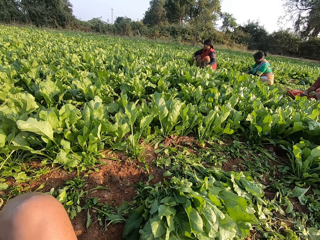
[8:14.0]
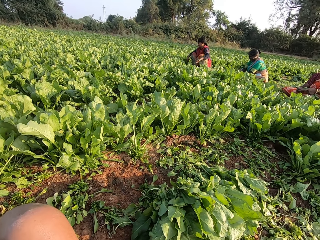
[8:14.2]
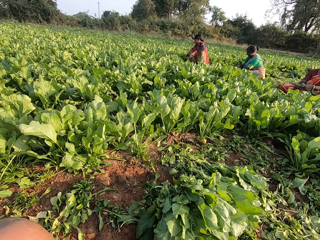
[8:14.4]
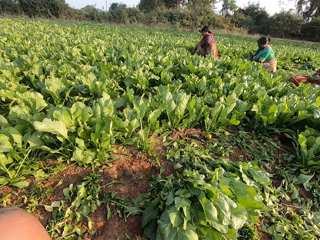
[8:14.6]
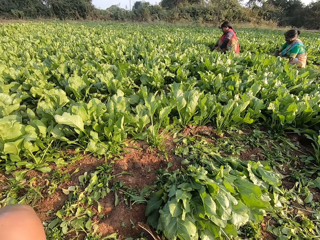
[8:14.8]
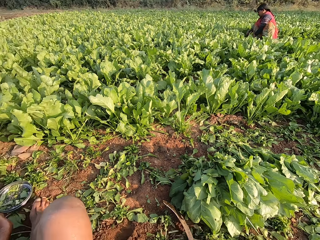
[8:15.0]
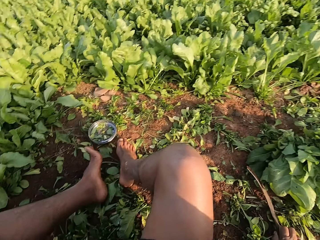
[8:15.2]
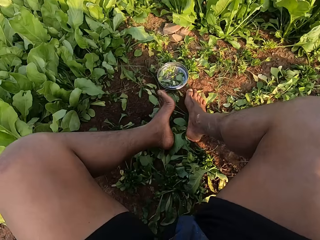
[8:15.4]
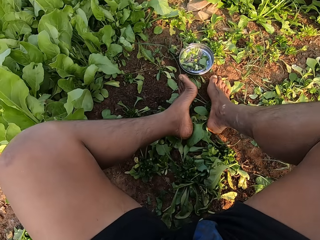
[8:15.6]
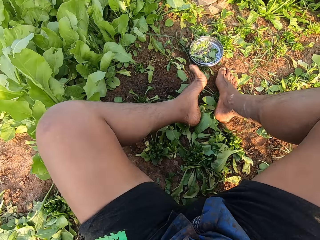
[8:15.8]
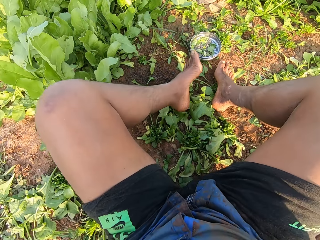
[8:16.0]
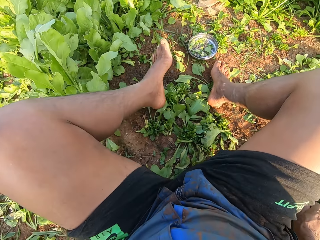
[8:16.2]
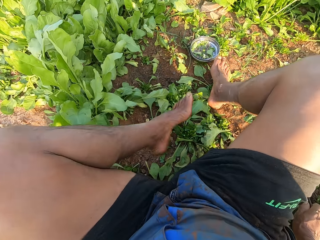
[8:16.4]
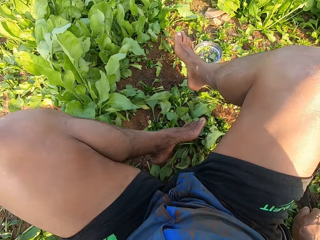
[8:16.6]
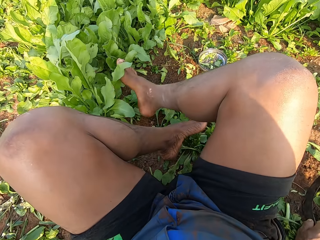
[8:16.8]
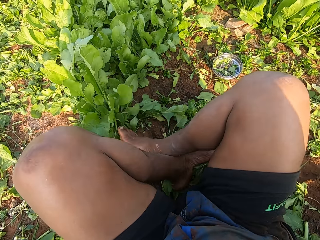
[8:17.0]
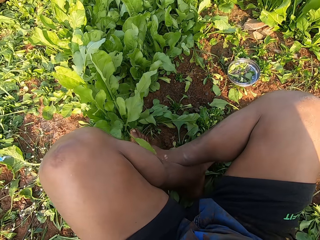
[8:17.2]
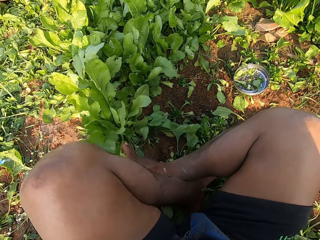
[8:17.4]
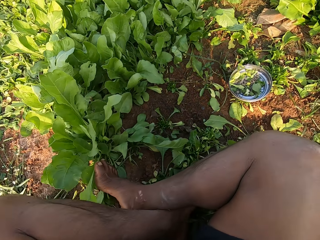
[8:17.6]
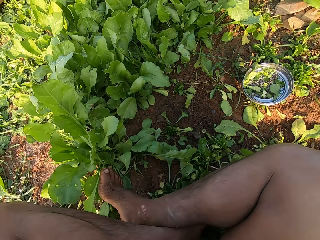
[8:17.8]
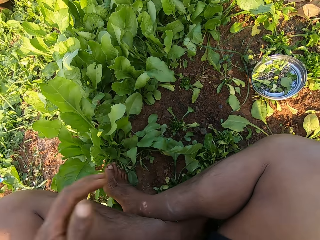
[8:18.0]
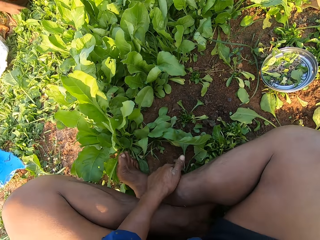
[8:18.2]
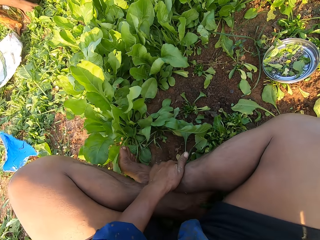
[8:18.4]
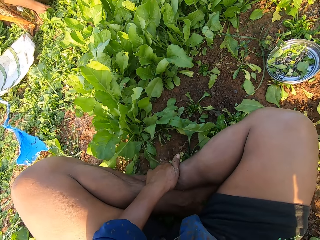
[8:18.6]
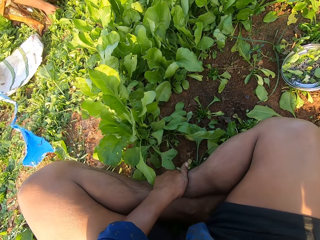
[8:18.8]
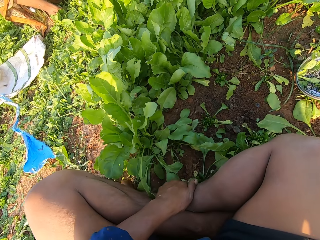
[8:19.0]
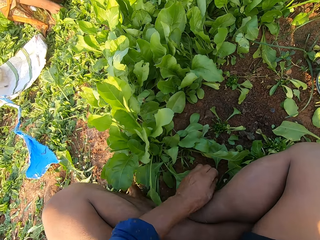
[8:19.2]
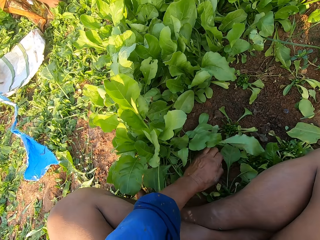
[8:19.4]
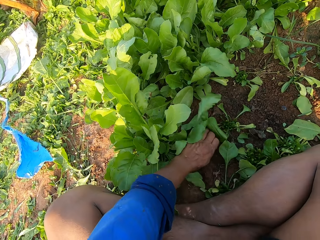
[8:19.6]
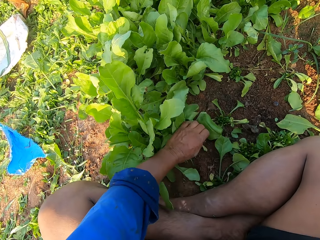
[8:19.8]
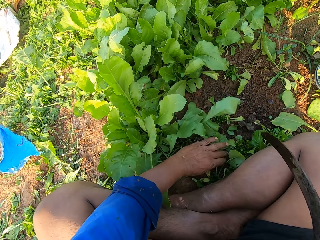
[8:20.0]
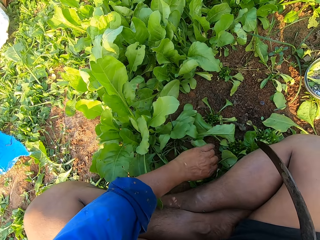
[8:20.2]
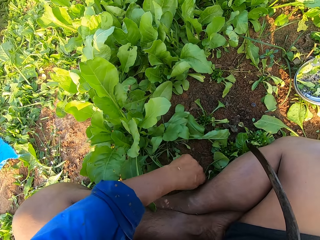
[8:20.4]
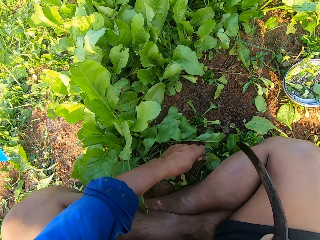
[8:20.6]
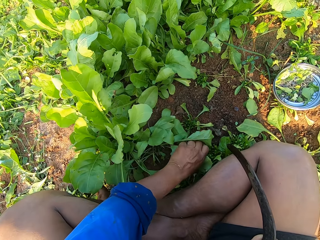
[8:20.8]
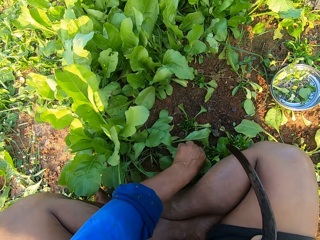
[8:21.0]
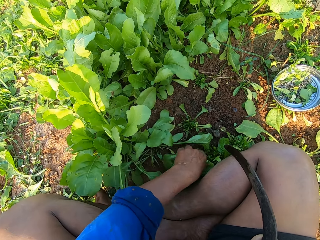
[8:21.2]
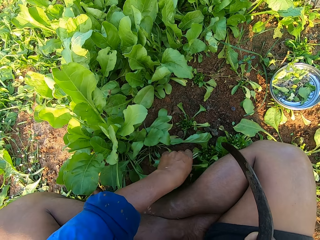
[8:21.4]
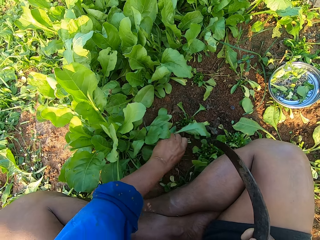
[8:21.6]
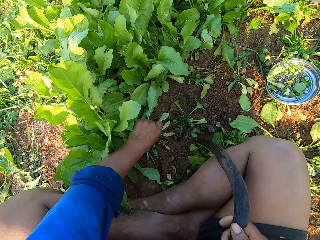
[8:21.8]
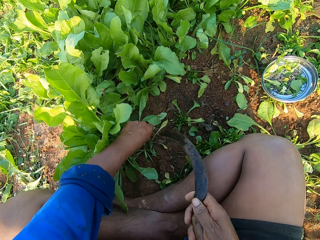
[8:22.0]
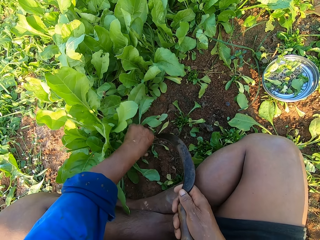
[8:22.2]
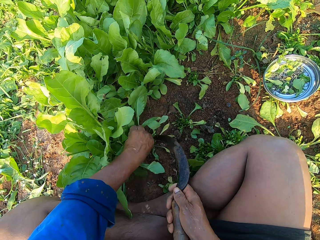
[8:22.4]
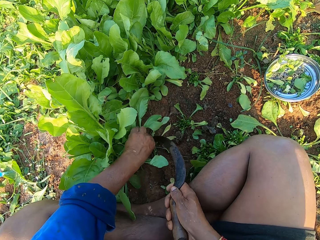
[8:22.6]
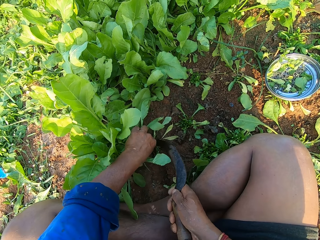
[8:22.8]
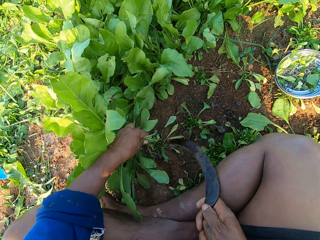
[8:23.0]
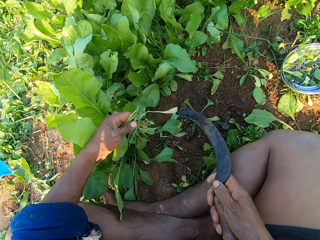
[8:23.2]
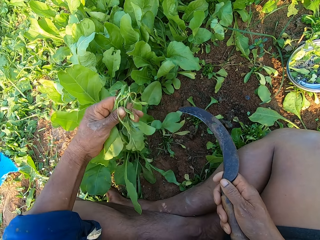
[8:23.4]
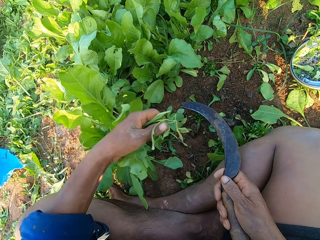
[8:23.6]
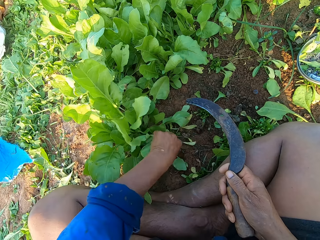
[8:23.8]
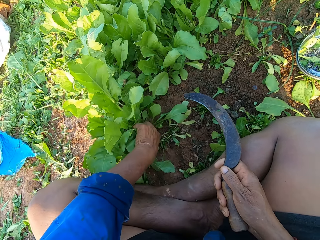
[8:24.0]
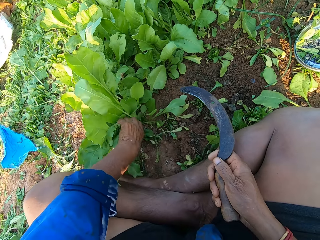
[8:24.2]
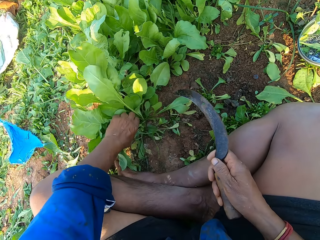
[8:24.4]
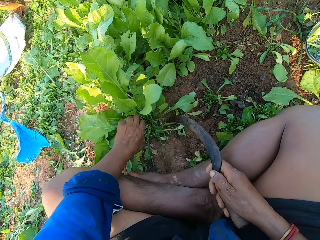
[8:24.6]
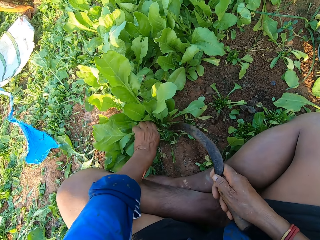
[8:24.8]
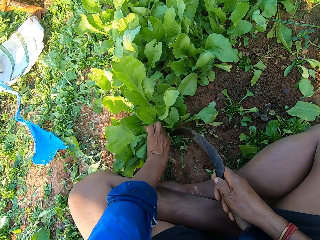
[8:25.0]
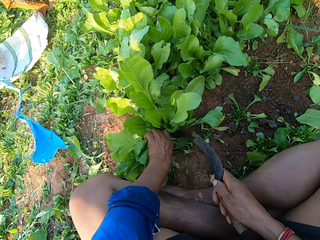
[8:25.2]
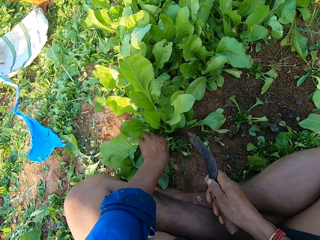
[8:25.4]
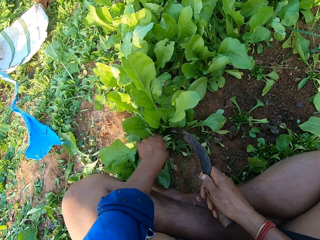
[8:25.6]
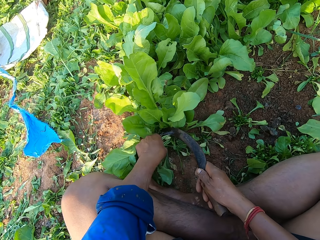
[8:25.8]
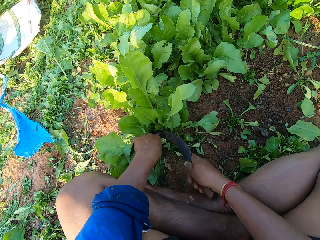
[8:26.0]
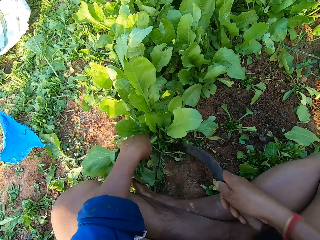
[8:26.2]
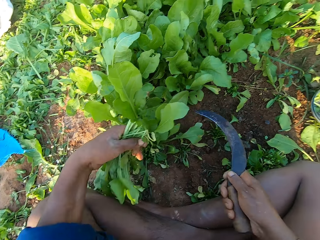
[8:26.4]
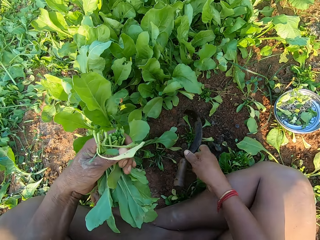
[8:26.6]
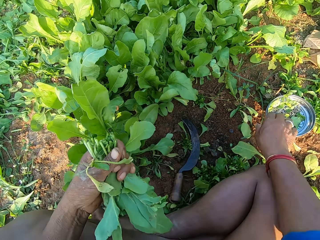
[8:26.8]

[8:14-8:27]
The camera wearer folds both legs on the ground. He touches his right leg with his left hand. He gathers the collard green leaves on the ground with his left hand. He holds some collard green leaves with his left hand. He plucks the leaves. He cuts the collard green leaves in his left hand with a sickle in his right hand. He holds some collard green leaves with his left hand. He cuts the collard green leaves in his left hand with the sickle in his right hand.

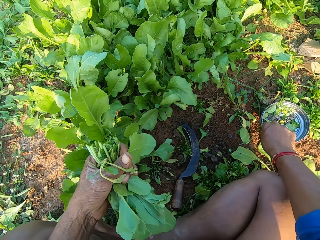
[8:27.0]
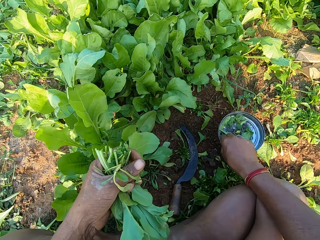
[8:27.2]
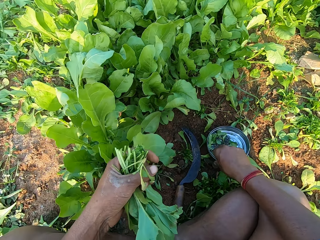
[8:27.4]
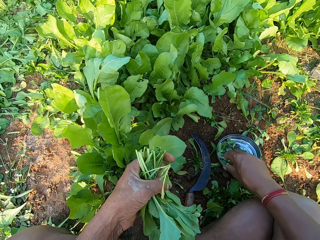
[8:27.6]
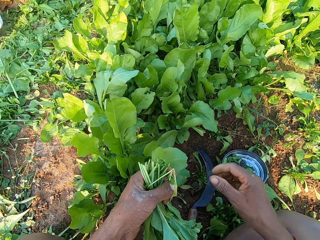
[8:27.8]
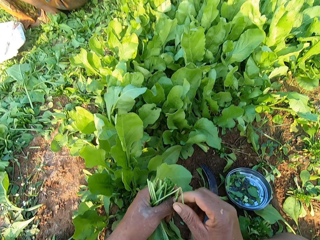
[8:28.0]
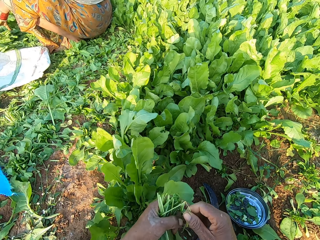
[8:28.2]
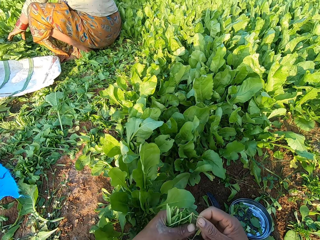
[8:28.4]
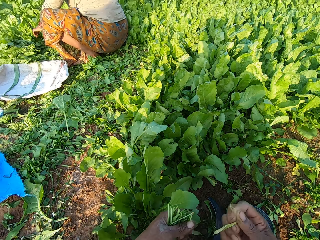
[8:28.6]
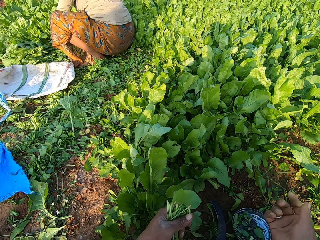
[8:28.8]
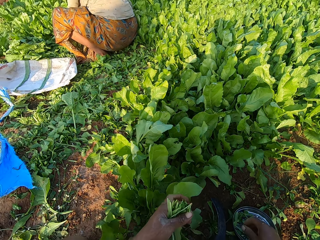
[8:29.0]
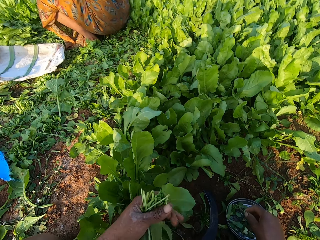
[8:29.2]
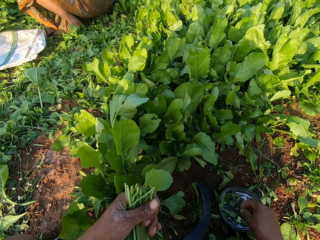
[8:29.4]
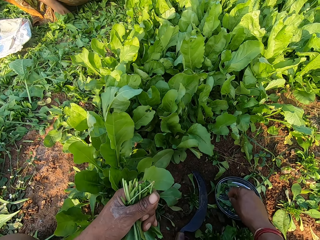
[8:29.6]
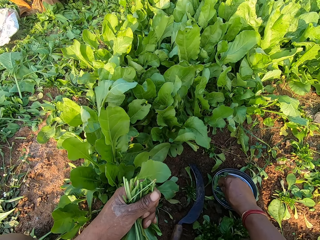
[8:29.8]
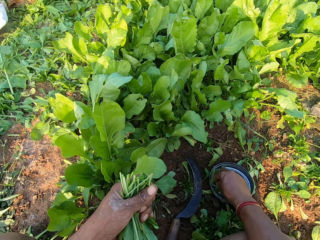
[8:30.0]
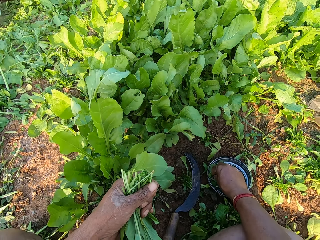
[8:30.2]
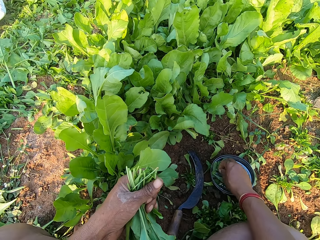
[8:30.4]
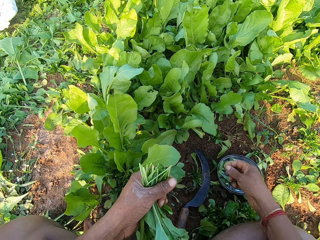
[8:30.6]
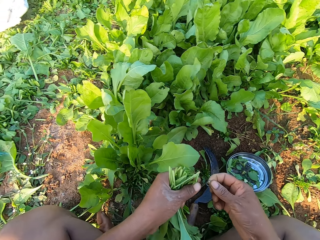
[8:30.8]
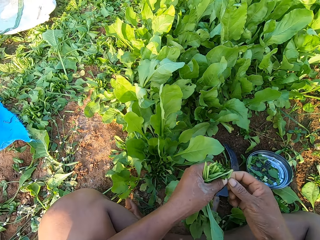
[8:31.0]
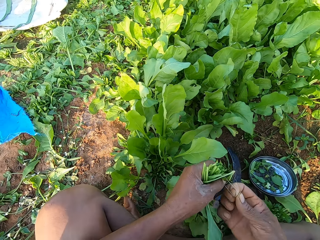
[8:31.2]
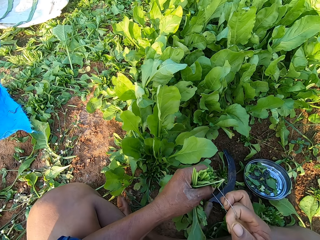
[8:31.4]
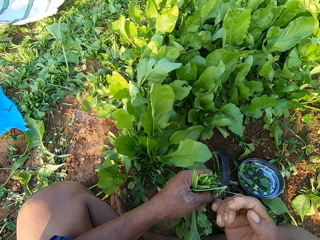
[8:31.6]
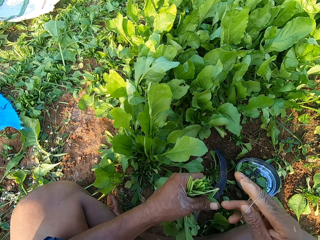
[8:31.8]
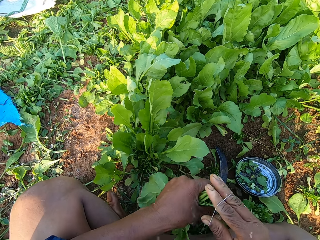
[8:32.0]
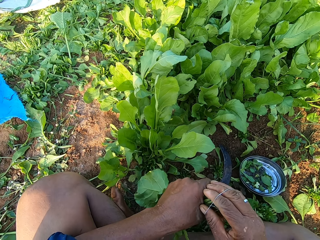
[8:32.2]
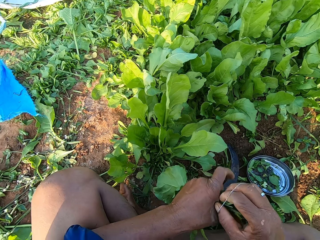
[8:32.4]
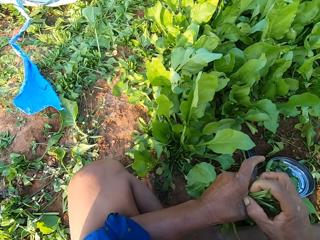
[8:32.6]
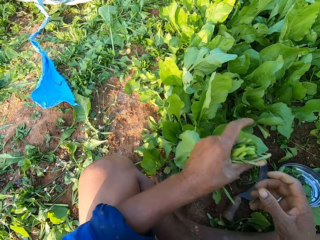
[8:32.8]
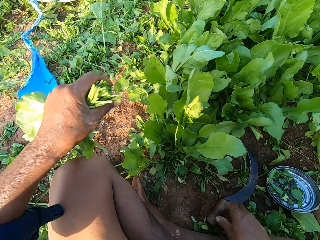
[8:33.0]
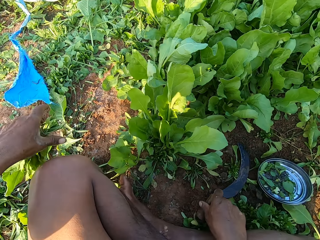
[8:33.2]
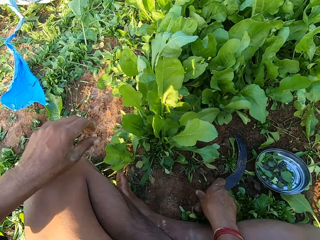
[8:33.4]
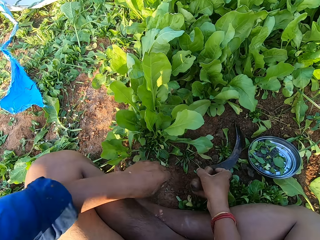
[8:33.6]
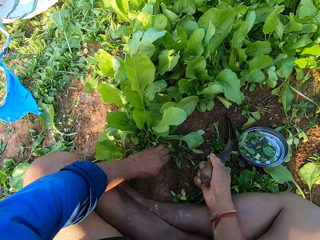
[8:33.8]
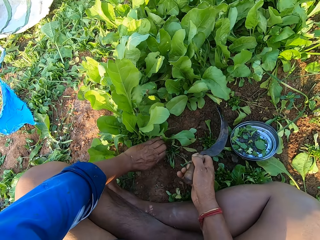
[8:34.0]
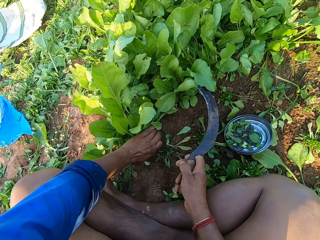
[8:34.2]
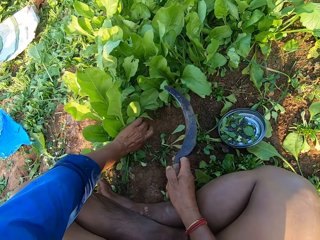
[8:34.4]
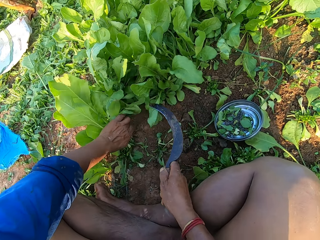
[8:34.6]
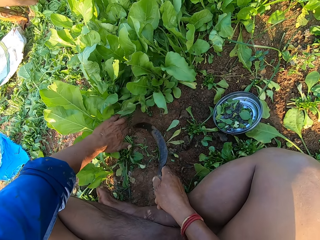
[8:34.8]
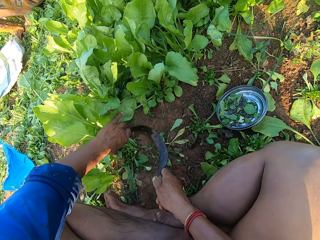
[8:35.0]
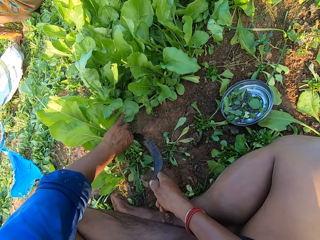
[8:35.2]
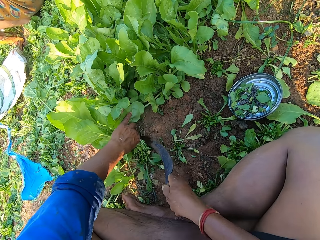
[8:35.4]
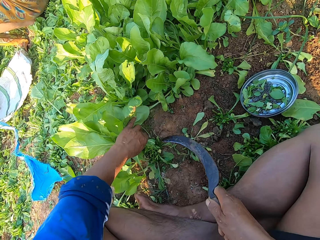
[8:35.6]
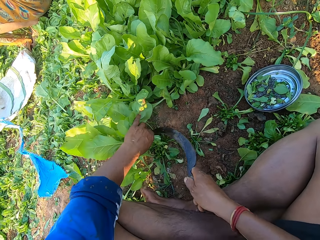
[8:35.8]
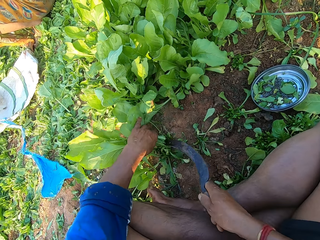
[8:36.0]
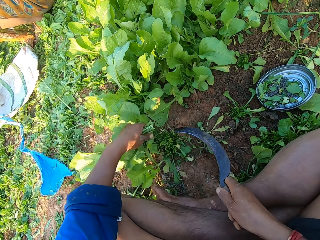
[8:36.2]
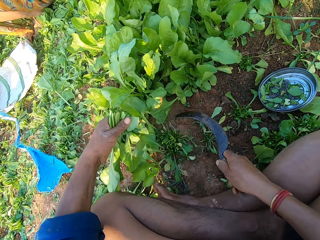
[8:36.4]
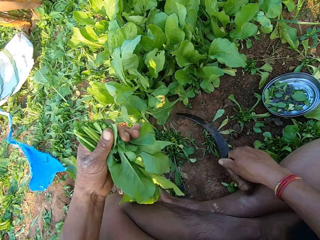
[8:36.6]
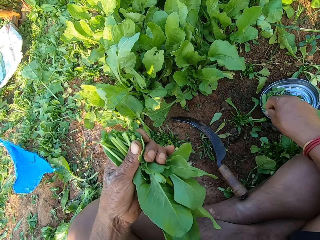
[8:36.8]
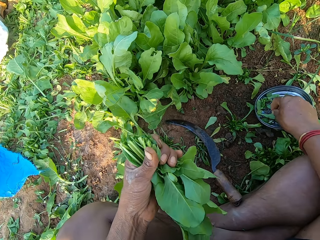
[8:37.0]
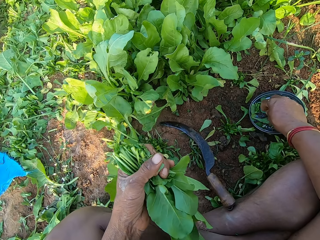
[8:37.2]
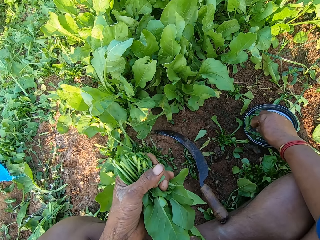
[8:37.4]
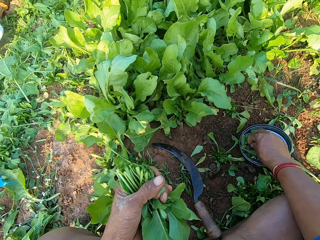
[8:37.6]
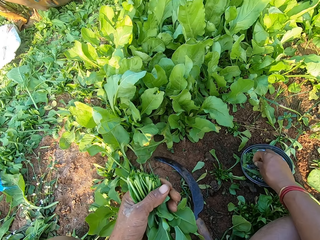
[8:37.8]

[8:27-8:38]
The camera wearer picks the lid from the ground with his right hand. He moves the plate. He drops the lid on the ground with his right hand. He pulls some collard green leaves from his left hand to the ground with his right hand. He picks a rubber band from the lid on the ground with his right hand. He pulls the rubber band with both hands. He ties the collard green leaves in his left hand with the rubber band in his right hand. He drops the collard green on the ground with his left hand. He picks a sickle. He holds some collard green leaves with his left hand. He cuts the collard green leaves in his left hand with the sickle in his right hand. He drops the sickle on the ground with his right hand. He picks a rubber band from the lid on the ground with his right hand.
